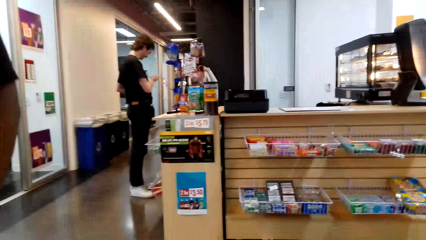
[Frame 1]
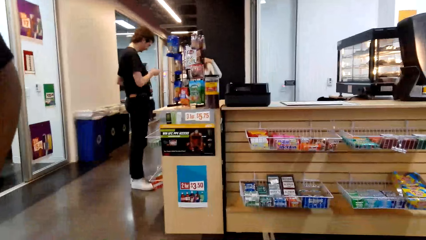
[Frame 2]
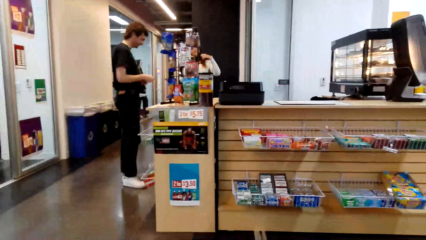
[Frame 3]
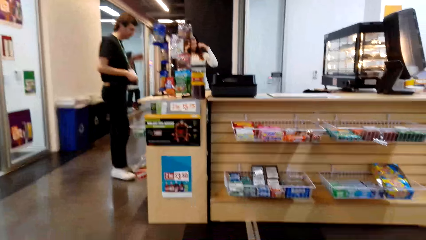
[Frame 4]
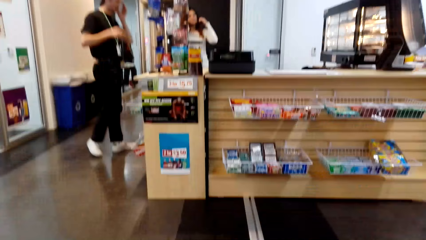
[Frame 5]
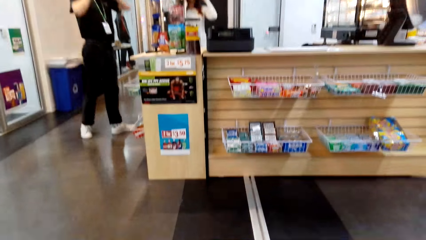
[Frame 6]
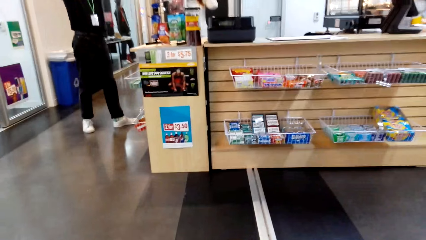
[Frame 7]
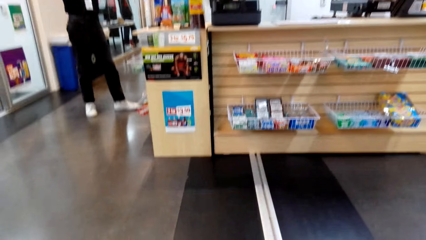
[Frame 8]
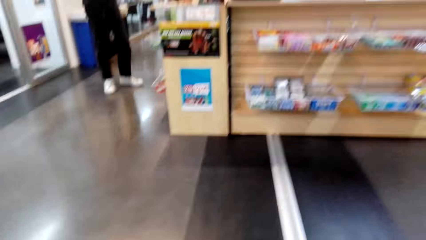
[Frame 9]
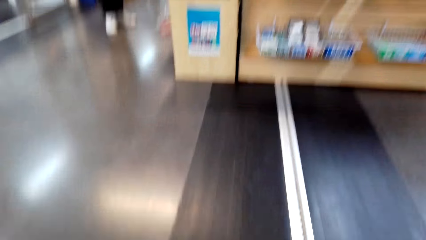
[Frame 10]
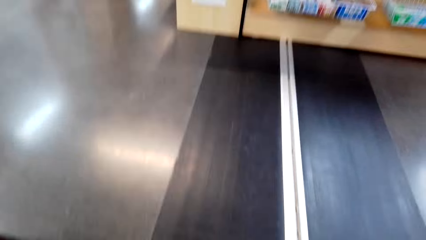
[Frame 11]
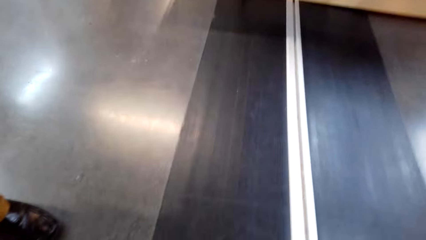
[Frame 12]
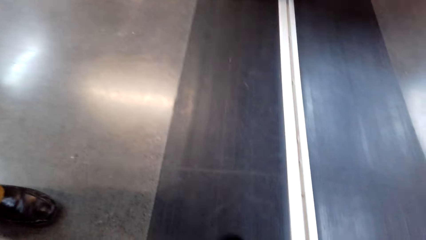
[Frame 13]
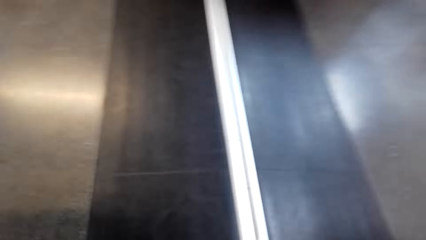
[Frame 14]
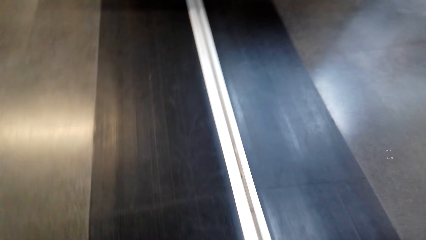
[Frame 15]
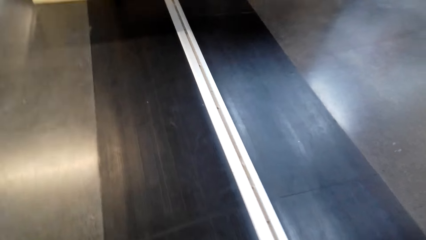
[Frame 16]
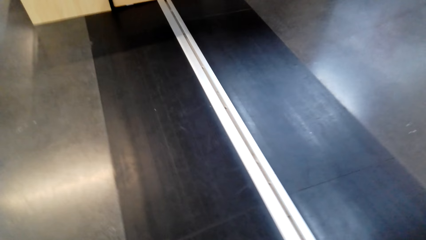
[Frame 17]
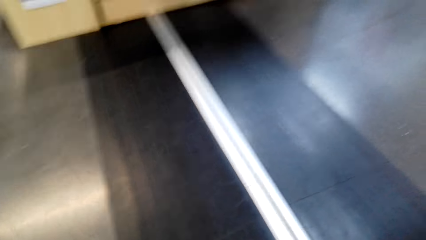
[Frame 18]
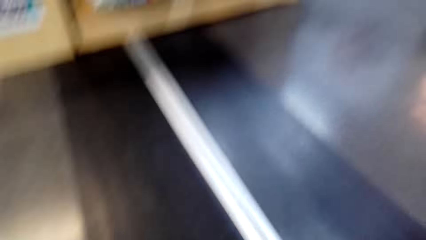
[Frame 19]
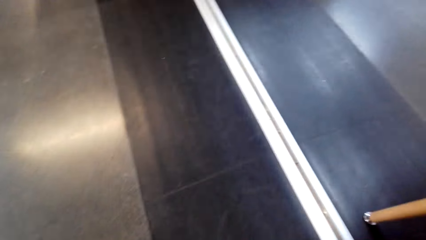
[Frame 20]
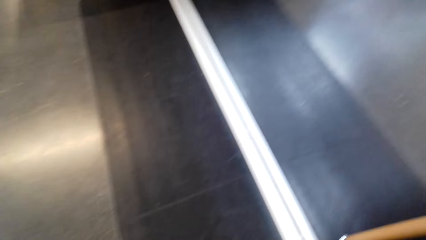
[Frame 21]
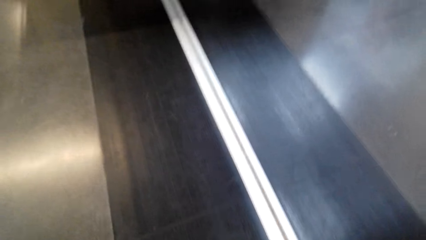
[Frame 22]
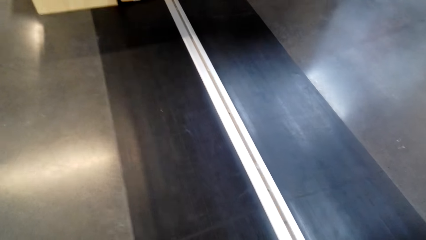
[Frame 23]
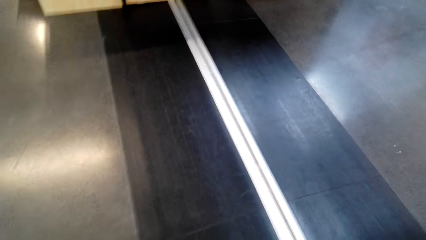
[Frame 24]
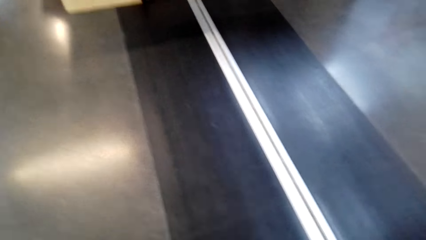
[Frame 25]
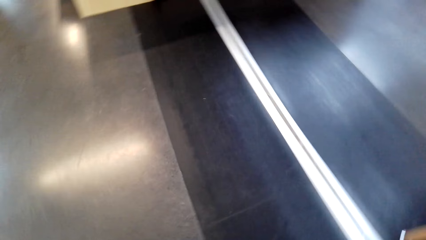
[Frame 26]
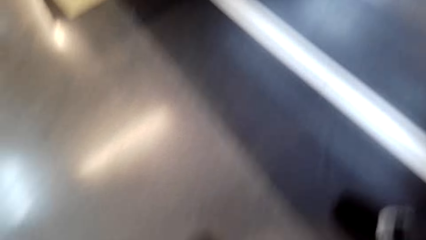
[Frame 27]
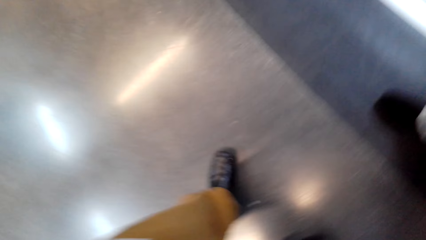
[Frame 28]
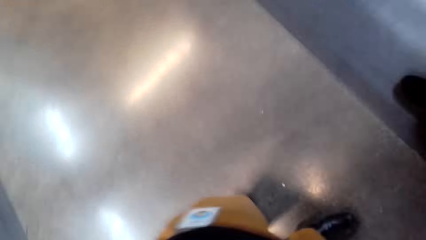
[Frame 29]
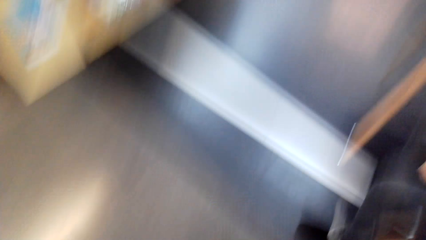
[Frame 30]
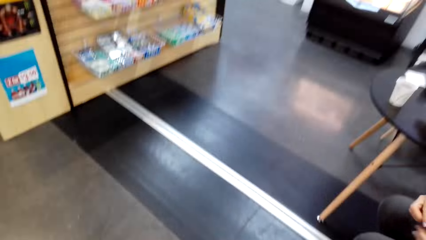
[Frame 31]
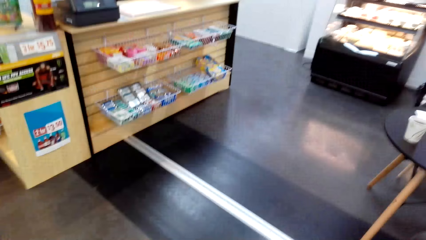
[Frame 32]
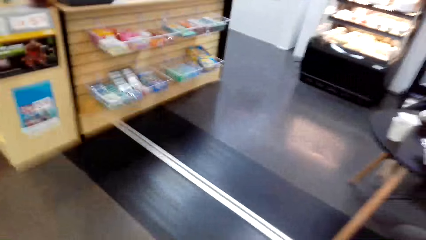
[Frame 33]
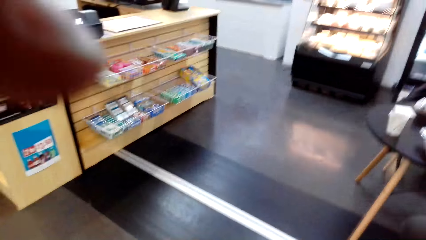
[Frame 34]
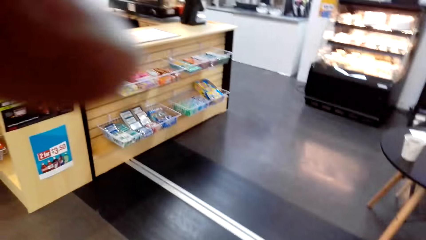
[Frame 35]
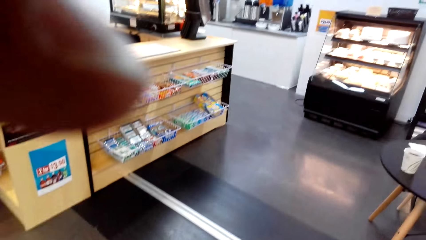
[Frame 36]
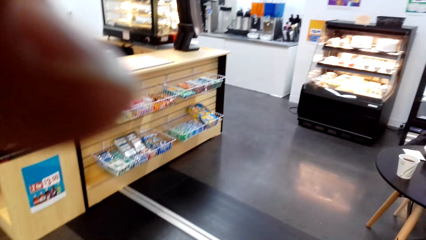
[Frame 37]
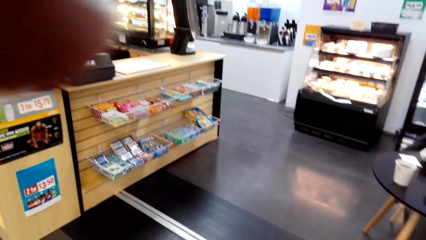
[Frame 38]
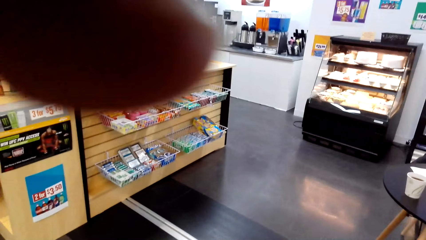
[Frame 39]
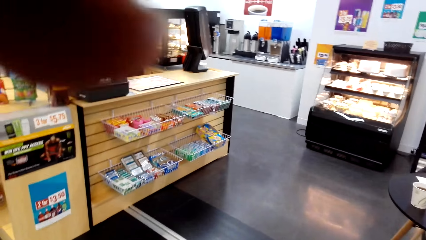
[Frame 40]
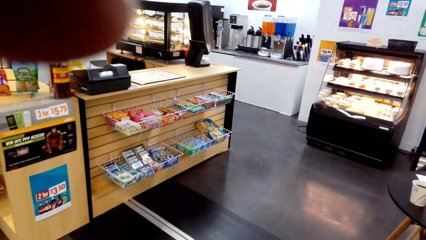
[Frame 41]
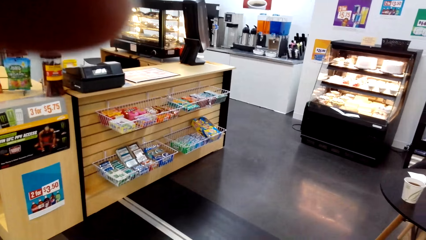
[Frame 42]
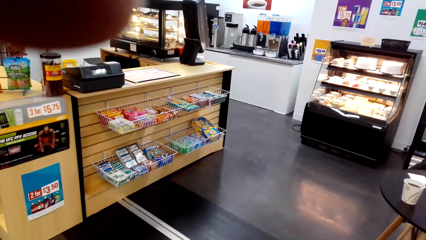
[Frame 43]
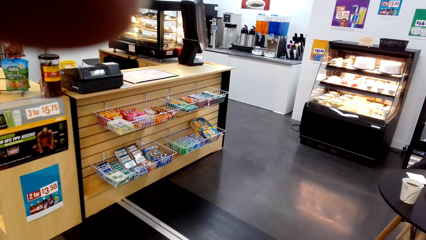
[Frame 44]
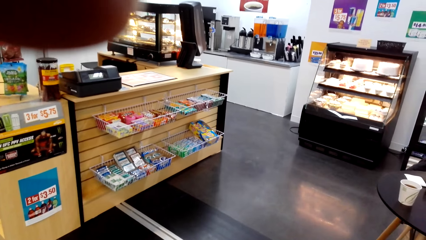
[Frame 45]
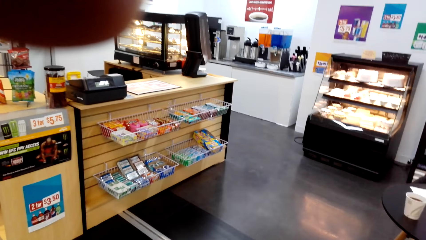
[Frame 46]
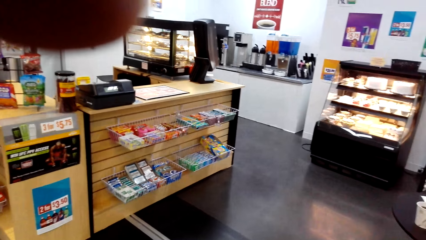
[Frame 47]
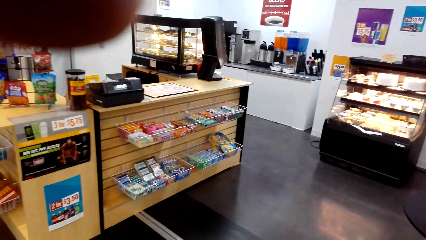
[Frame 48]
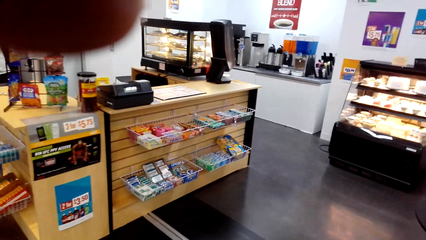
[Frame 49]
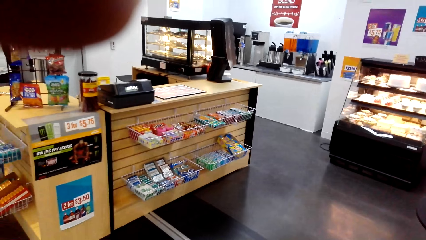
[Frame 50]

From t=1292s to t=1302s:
The camera wearer looks around. A man moves the leg. The camera wearer looks around. They move the hand. They adjust the camera.
